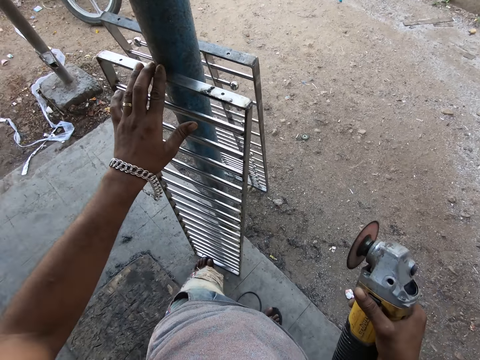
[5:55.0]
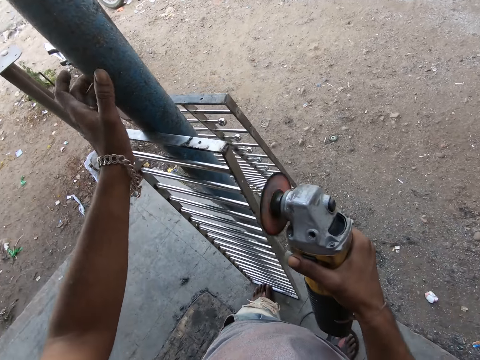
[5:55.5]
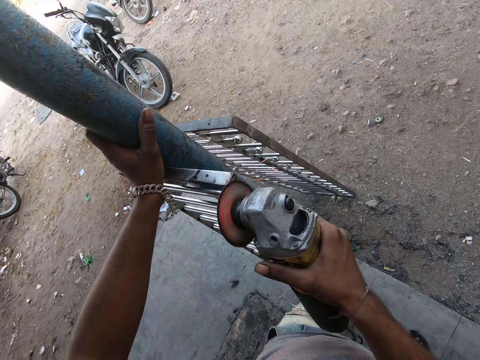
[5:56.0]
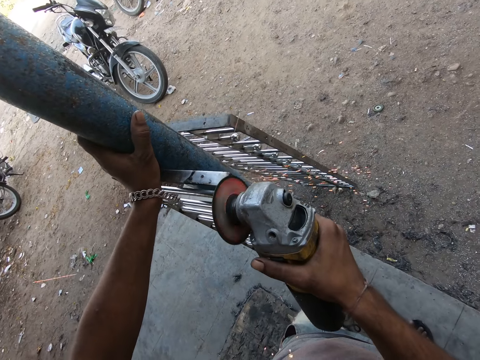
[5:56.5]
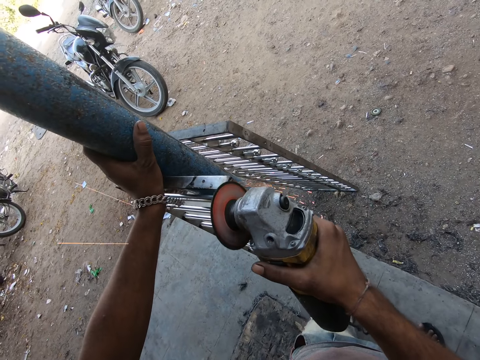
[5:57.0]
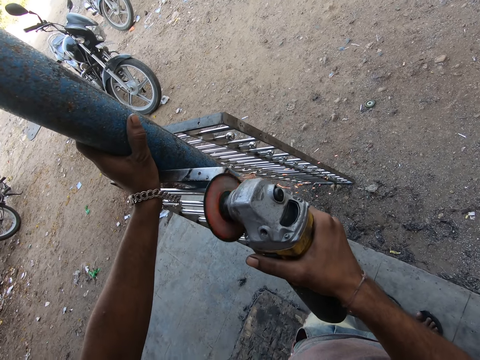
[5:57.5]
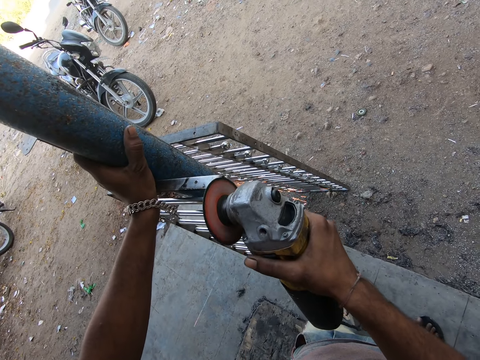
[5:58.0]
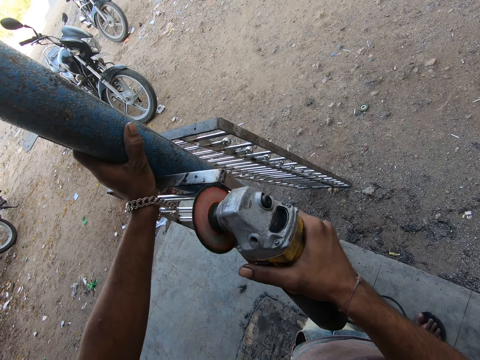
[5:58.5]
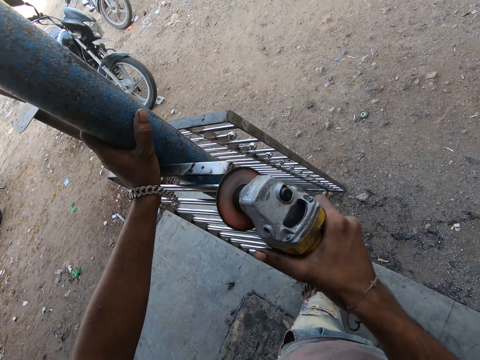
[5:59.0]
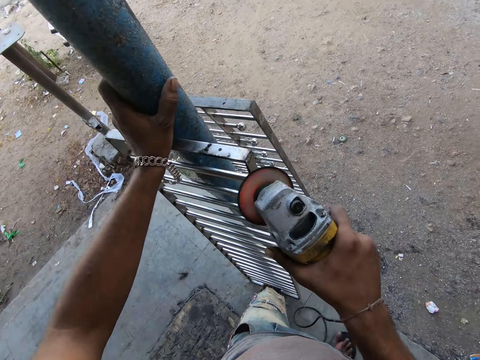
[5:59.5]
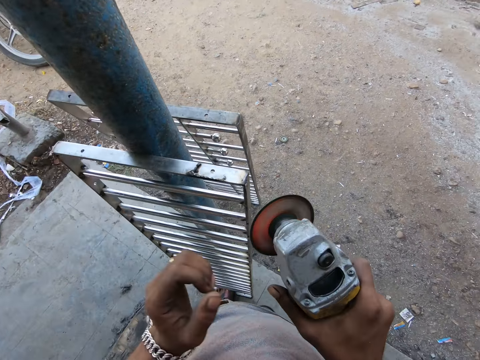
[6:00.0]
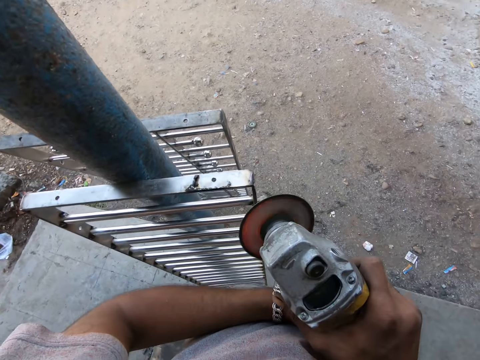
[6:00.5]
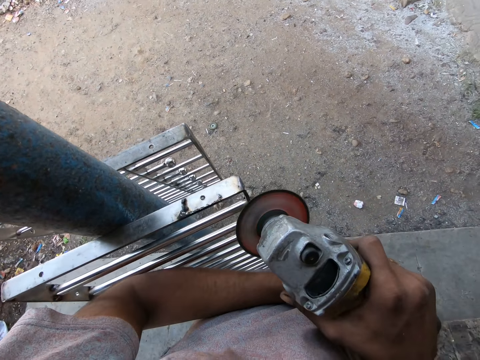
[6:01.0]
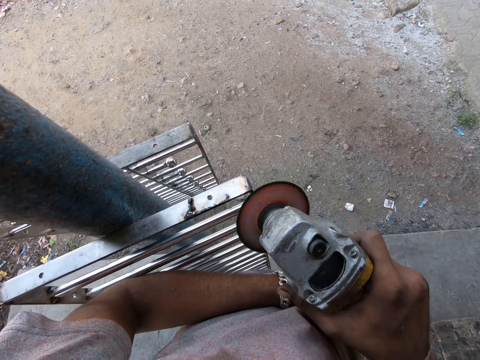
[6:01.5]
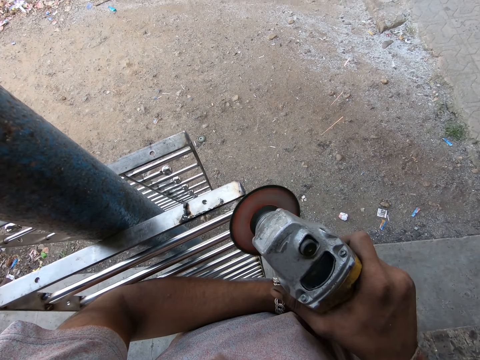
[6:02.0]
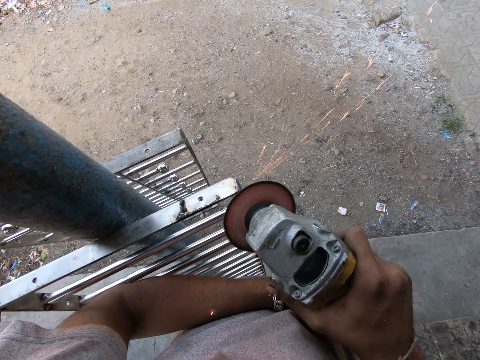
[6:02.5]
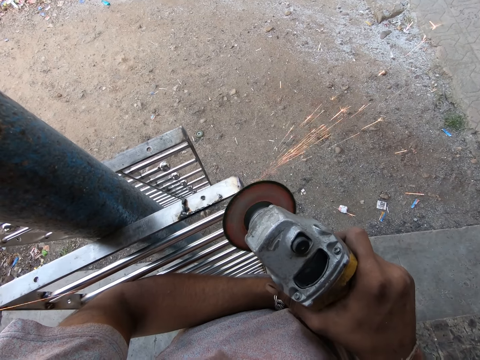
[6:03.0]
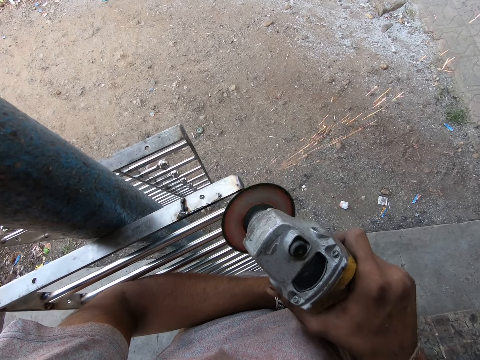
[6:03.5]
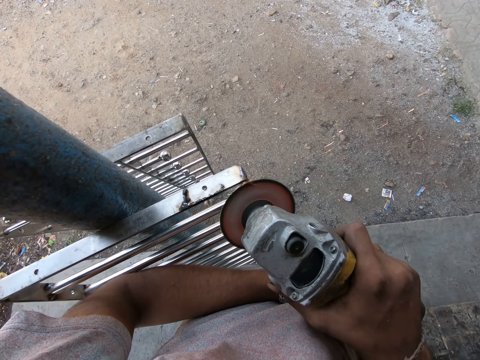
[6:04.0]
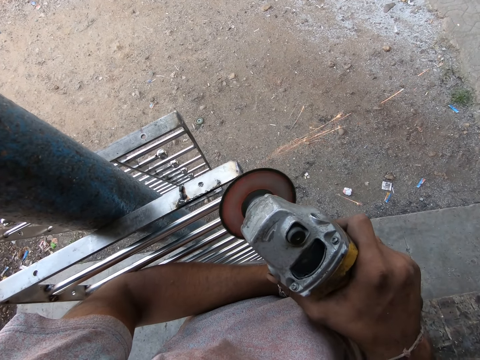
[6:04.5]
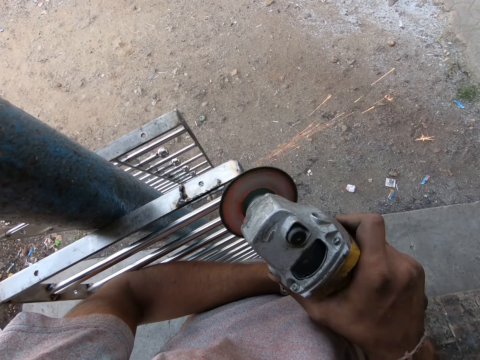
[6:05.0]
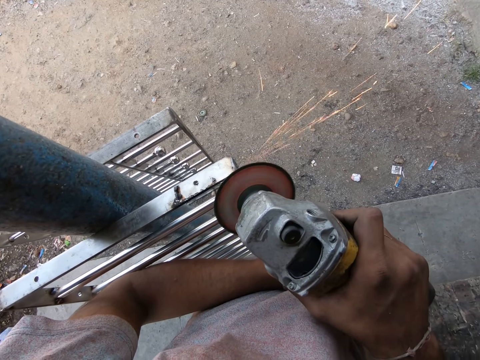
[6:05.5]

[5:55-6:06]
The camera wearer holds a pole. They lean a hand on the building pillar. They grind the metal frame or metal structure with the angle grinder. They move a hand towards the metal structure. They adjust the angle grinder. They grind the metal frame with the angle grinder.

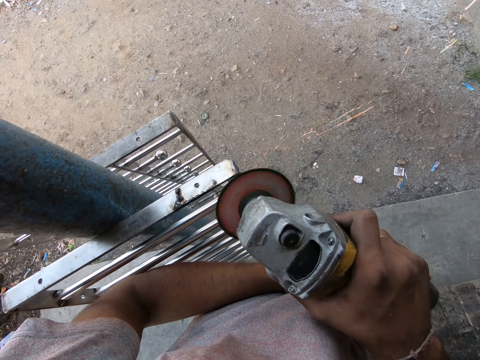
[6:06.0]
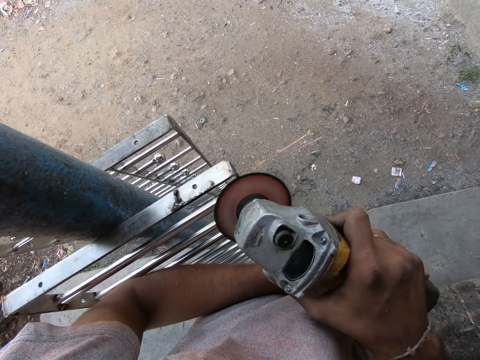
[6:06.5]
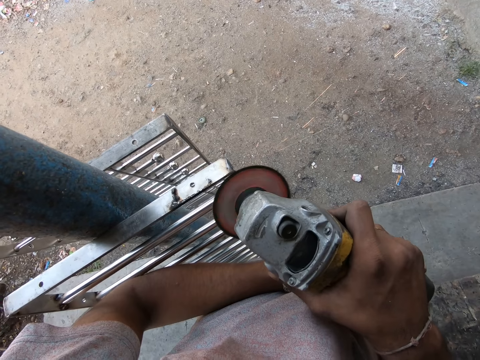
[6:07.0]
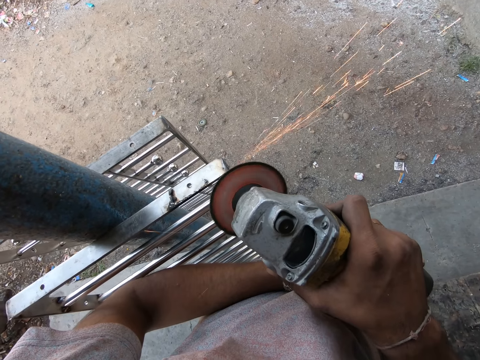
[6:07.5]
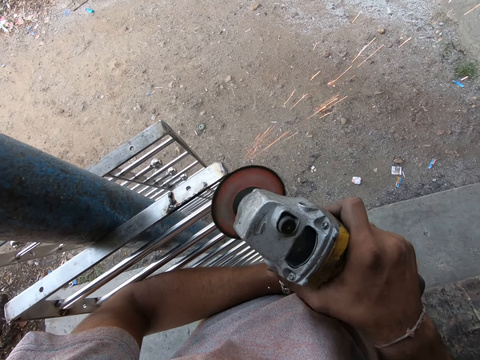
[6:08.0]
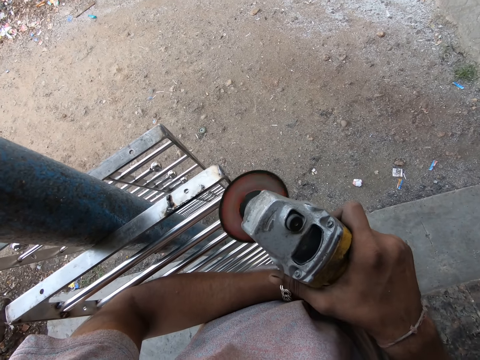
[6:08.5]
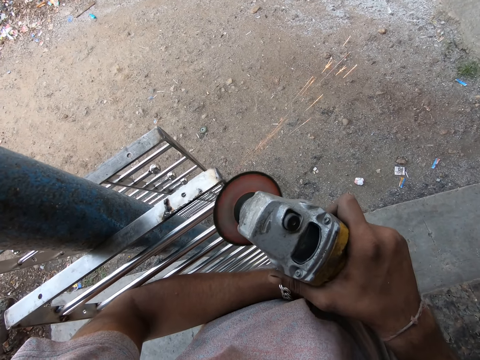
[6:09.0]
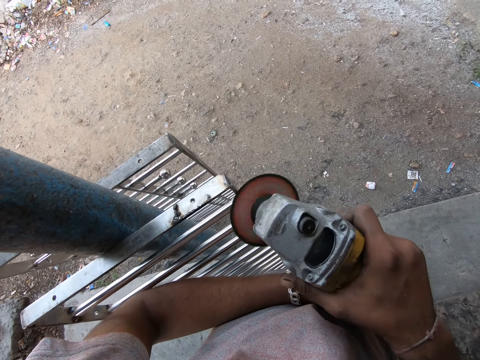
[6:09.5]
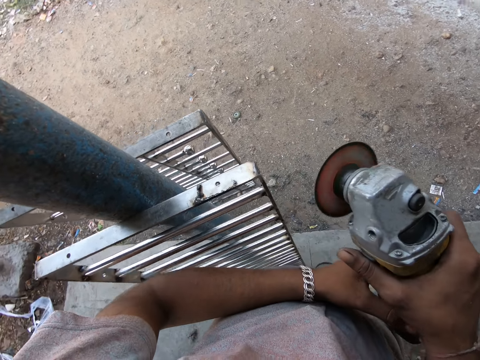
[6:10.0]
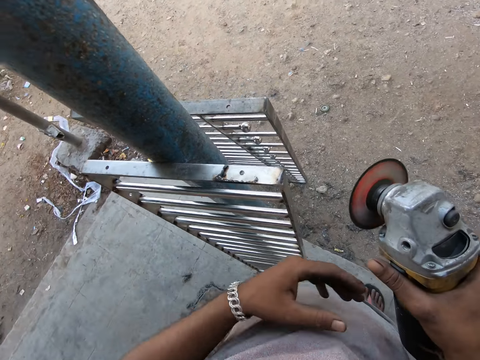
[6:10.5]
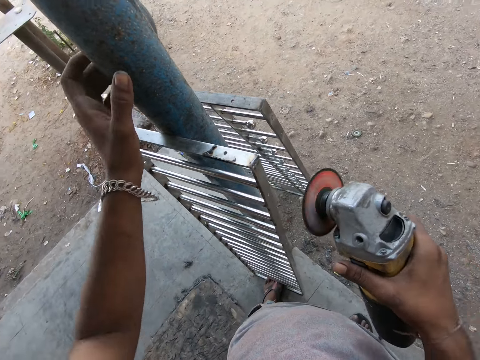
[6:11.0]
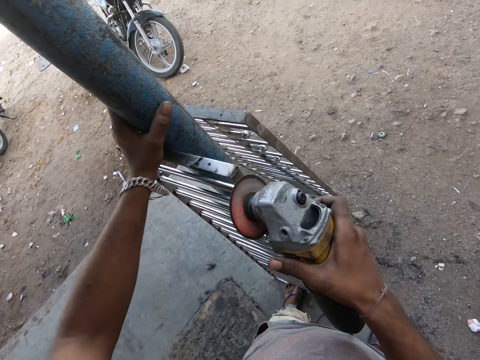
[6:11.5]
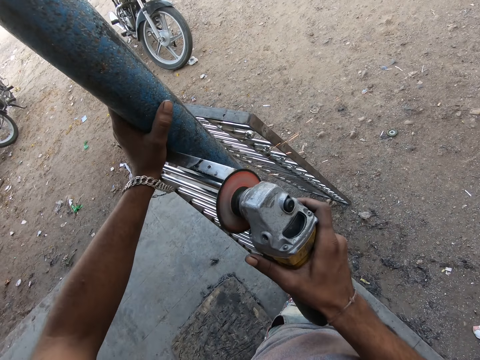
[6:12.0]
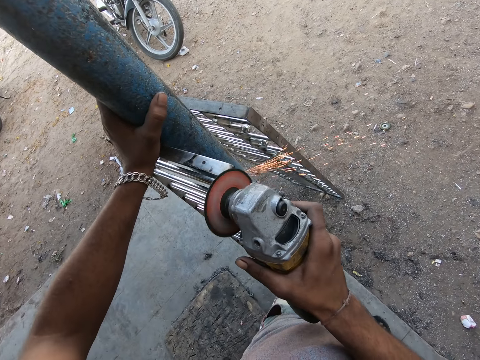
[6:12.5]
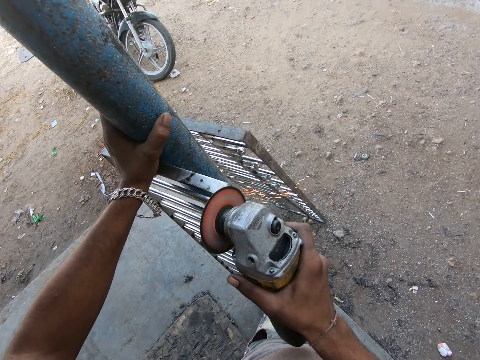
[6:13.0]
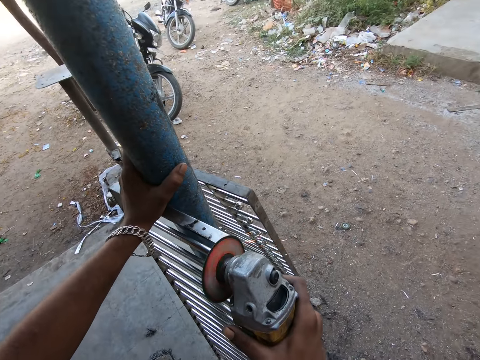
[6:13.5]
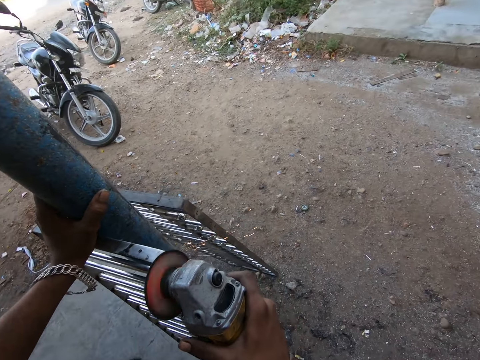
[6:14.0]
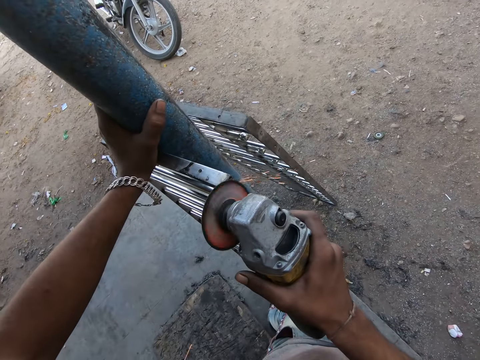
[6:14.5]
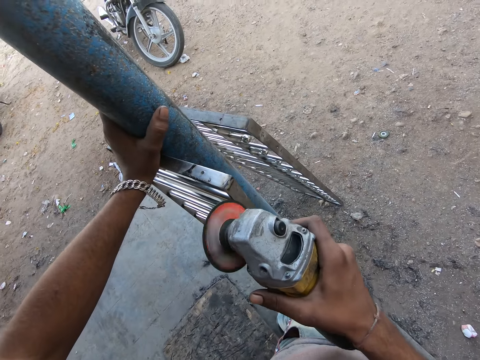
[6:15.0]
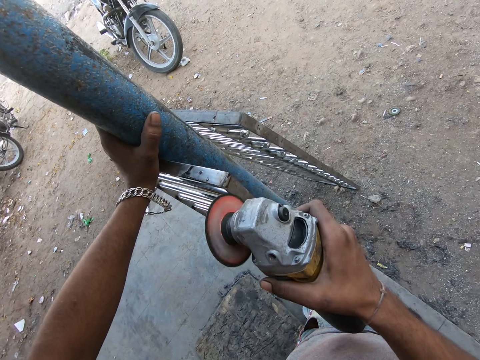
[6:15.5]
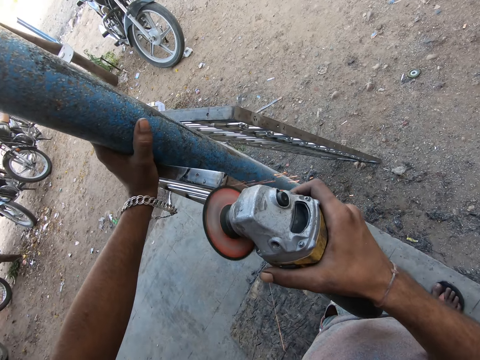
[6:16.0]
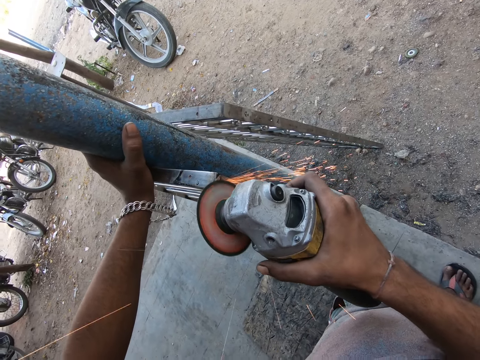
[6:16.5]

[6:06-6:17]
The camera wearer turns around. They hold the pole. They lean a hand on the building pillar. They grind the metal frame with the angle grinder.

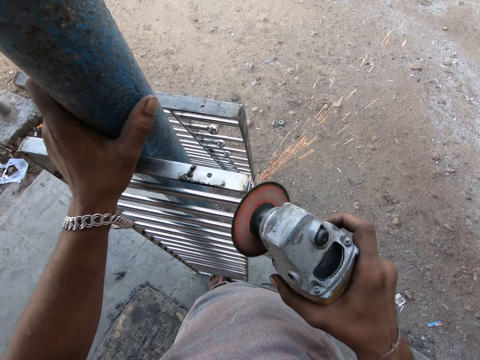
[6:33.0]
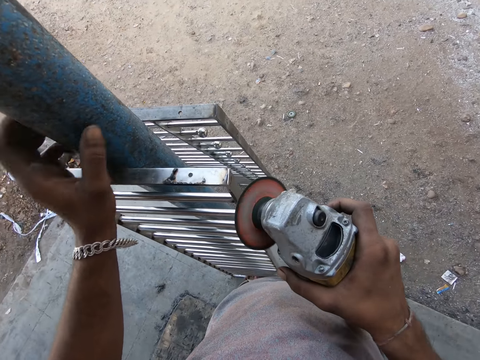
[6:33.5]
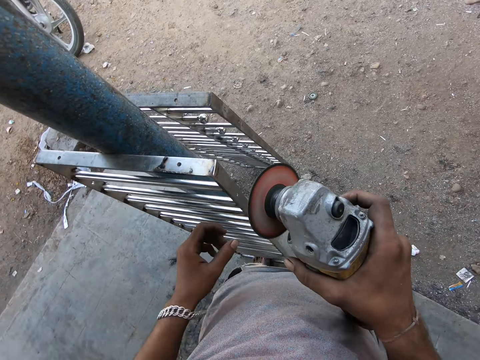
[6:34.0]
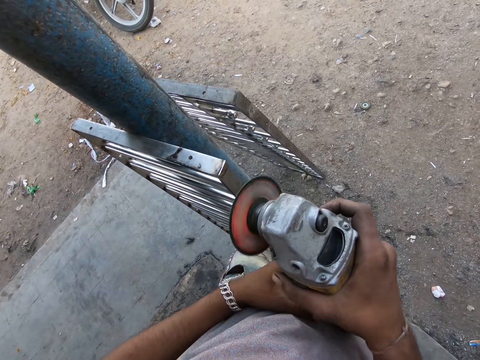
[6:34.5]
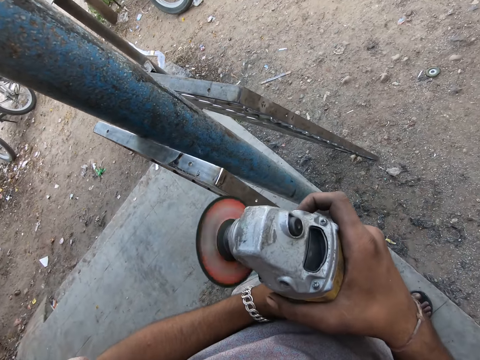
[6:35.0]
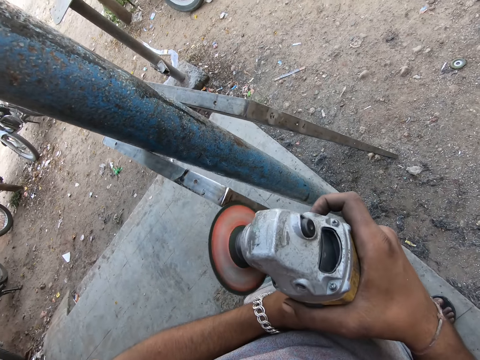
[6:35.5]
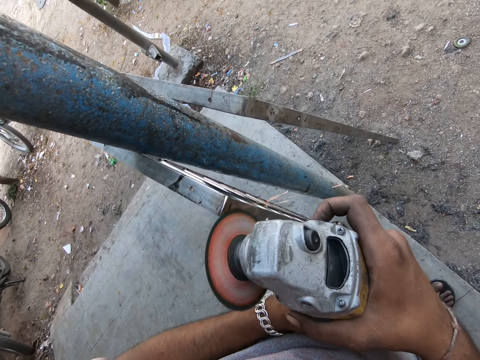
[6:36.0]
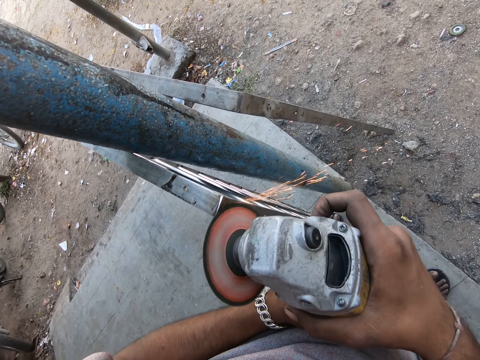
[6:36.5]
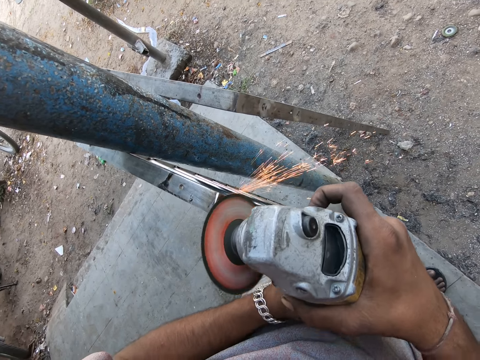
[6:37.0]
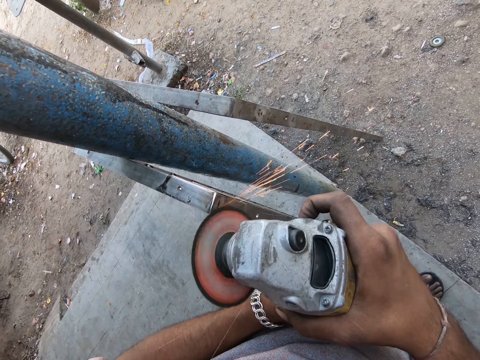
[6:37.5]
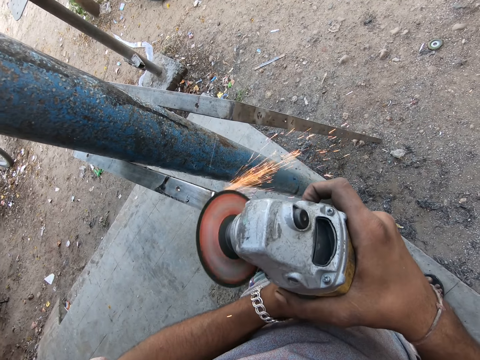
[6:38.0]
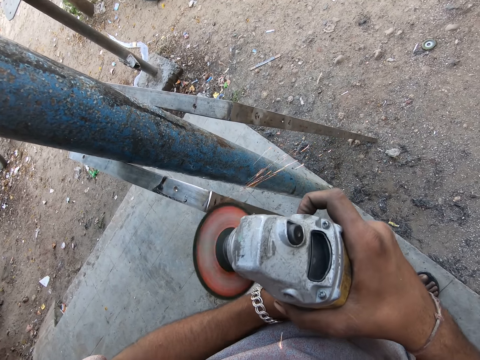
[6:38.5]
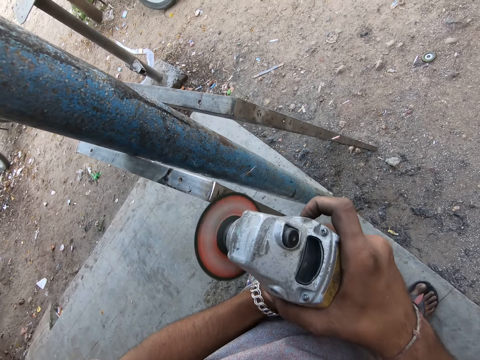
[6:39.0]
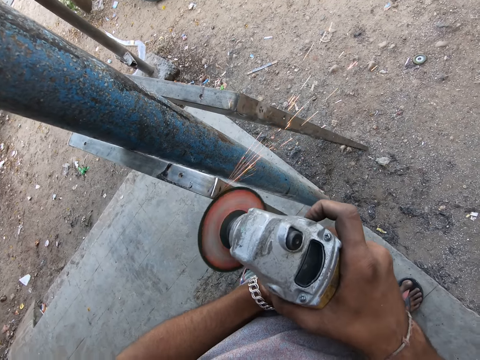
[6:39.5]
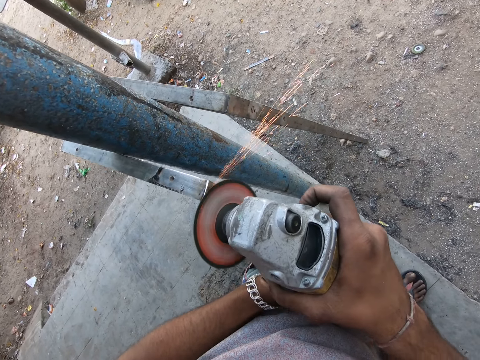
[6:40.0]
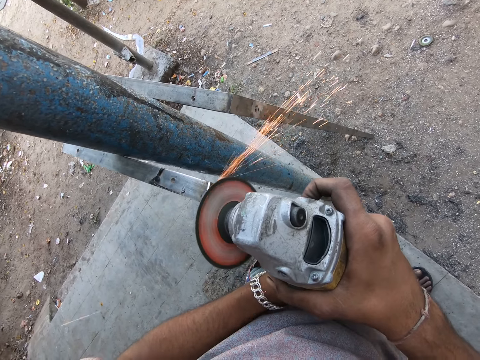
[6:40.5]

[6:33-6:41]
The camera wearer adjusts the angle grinder. They hold the grinder. They grind the metal frame with the angle grinder.
